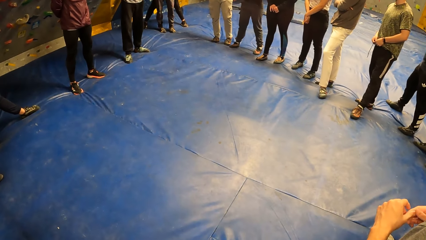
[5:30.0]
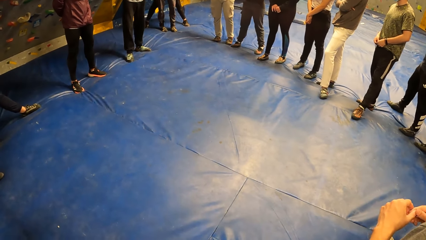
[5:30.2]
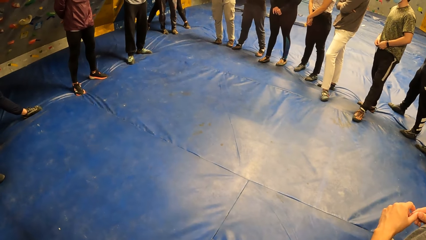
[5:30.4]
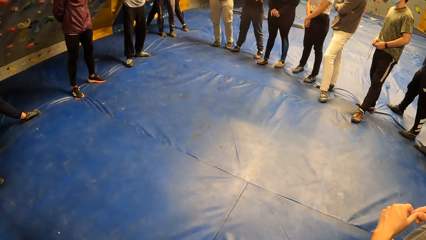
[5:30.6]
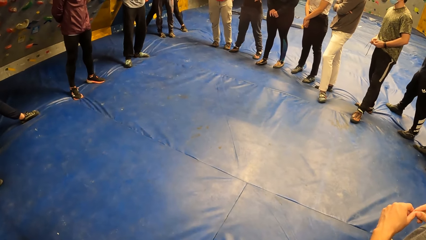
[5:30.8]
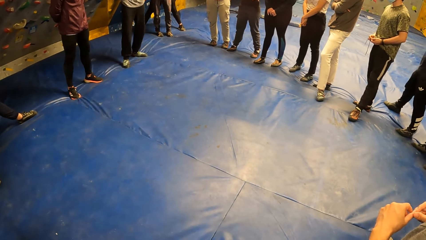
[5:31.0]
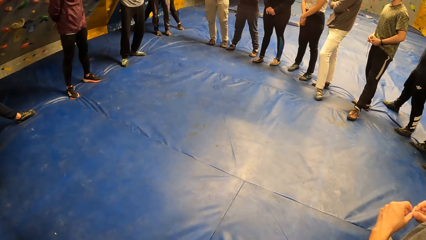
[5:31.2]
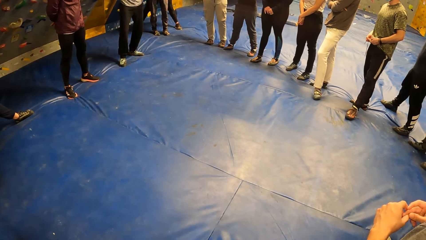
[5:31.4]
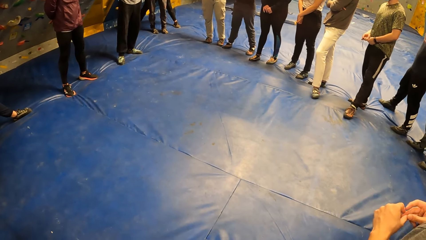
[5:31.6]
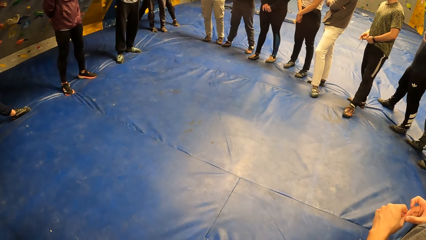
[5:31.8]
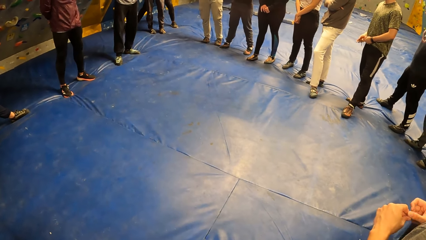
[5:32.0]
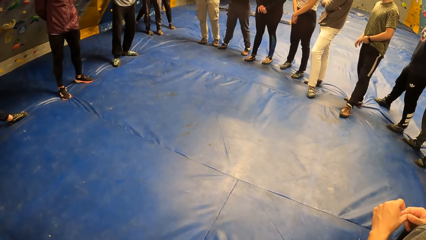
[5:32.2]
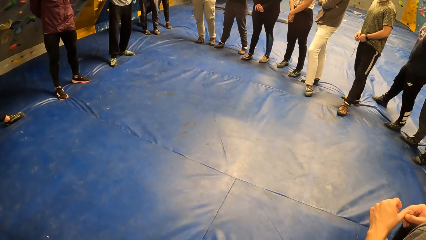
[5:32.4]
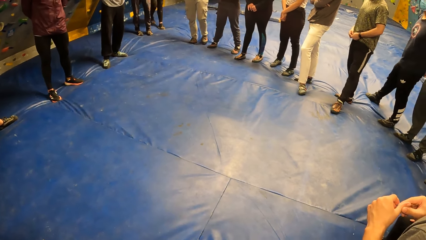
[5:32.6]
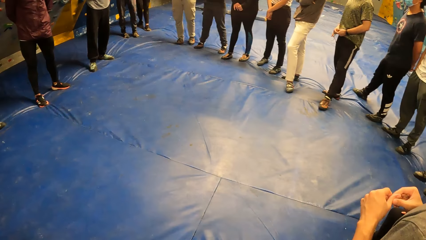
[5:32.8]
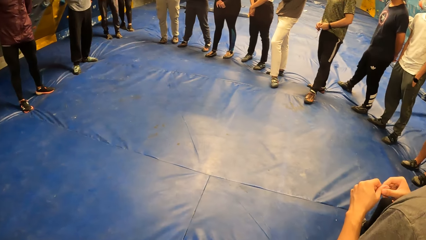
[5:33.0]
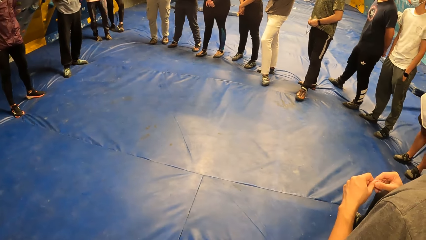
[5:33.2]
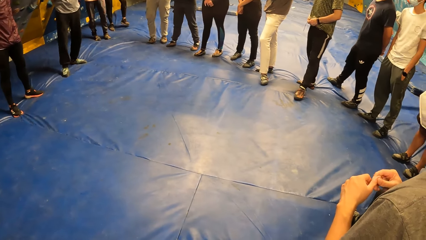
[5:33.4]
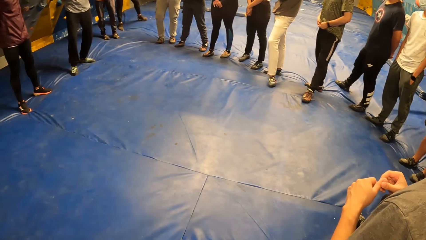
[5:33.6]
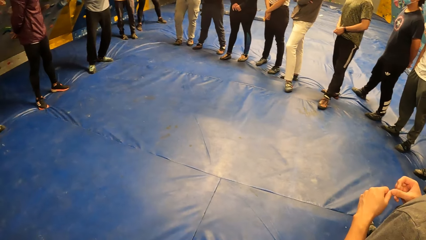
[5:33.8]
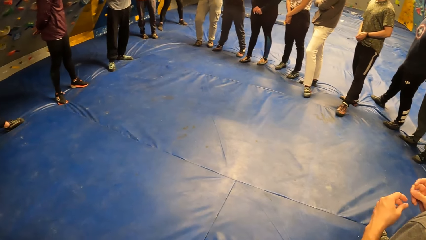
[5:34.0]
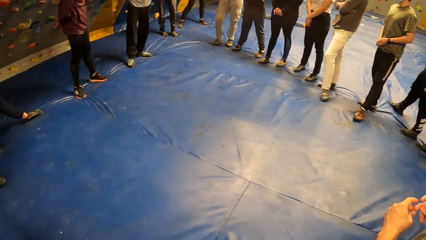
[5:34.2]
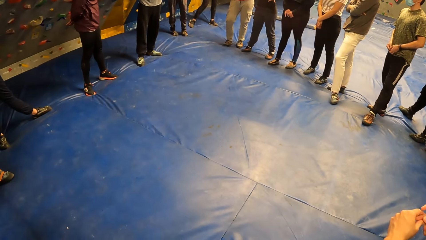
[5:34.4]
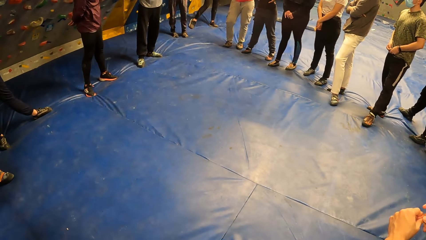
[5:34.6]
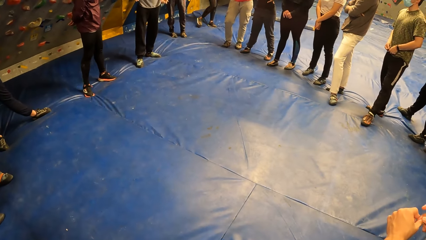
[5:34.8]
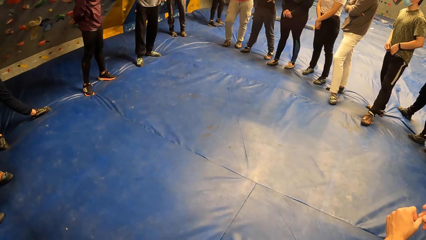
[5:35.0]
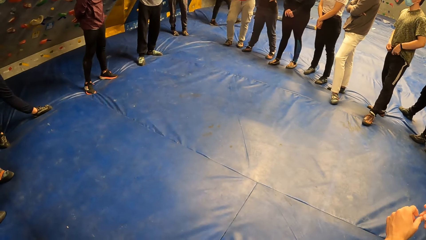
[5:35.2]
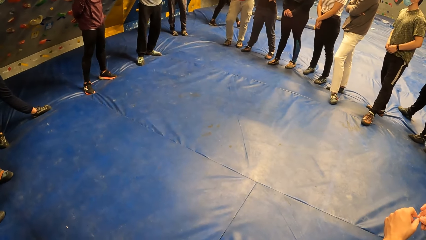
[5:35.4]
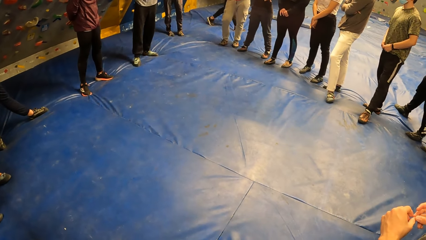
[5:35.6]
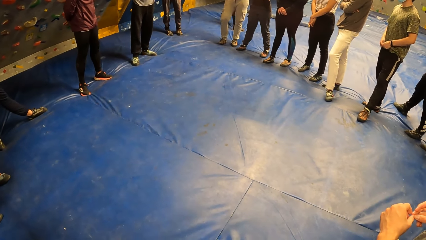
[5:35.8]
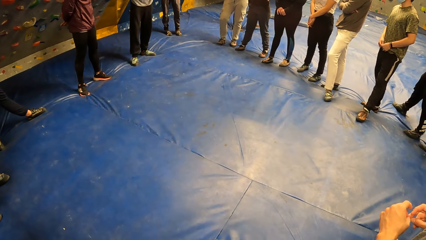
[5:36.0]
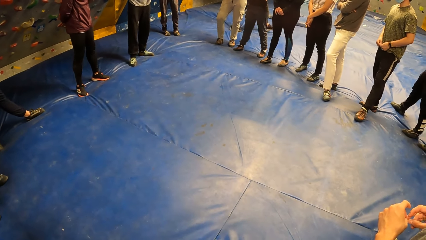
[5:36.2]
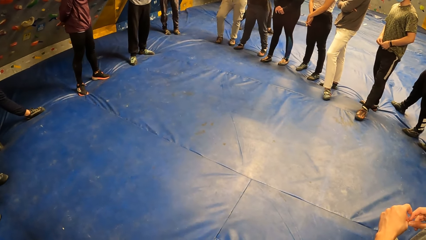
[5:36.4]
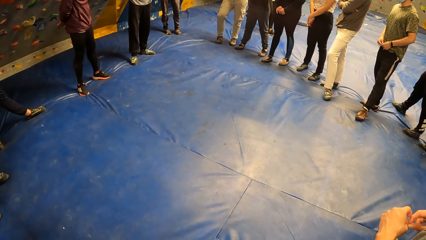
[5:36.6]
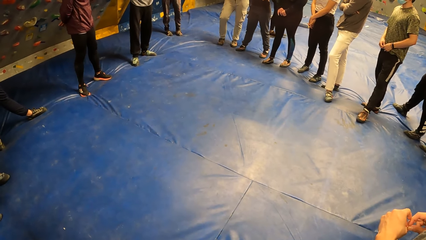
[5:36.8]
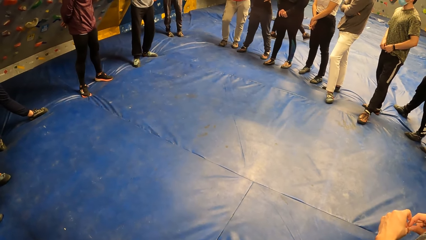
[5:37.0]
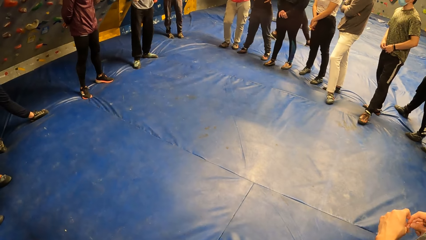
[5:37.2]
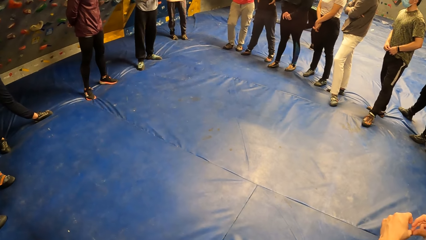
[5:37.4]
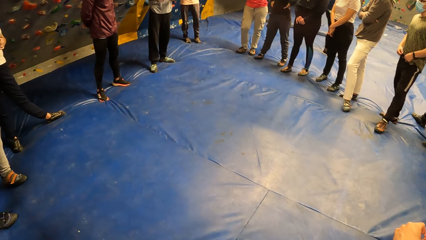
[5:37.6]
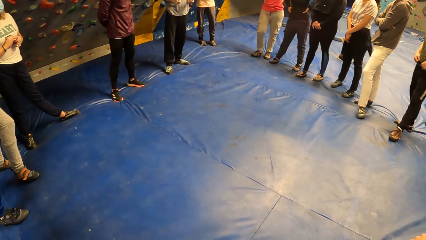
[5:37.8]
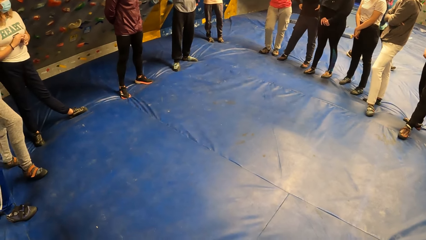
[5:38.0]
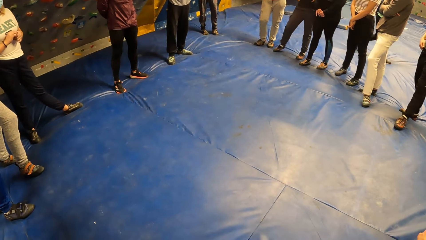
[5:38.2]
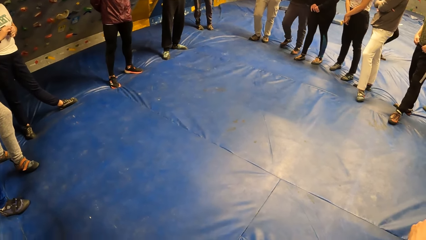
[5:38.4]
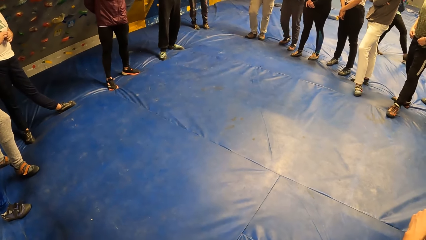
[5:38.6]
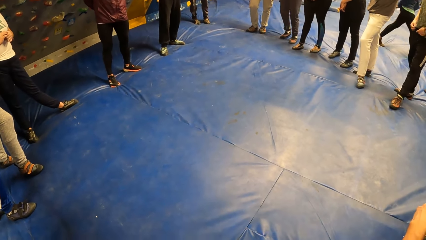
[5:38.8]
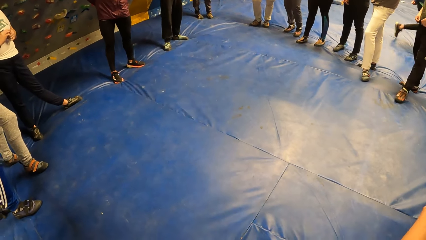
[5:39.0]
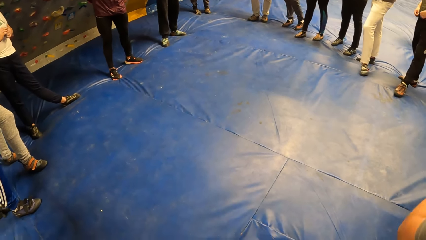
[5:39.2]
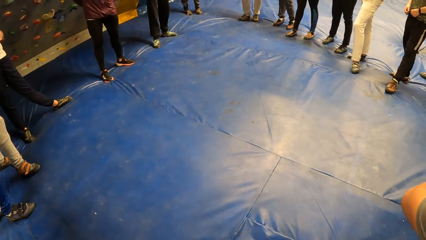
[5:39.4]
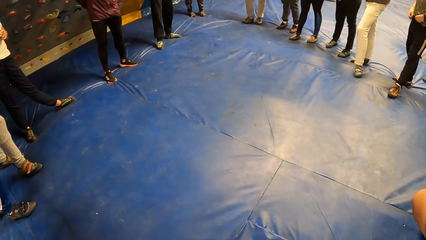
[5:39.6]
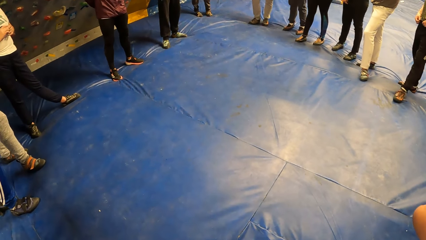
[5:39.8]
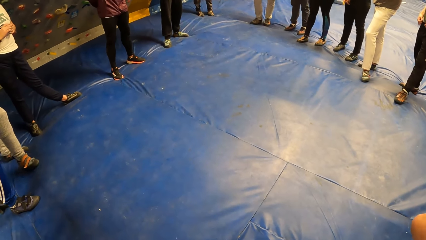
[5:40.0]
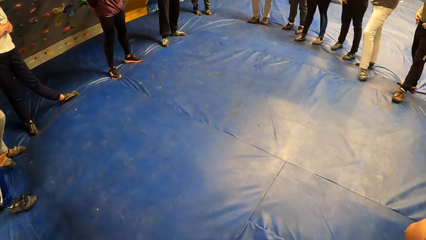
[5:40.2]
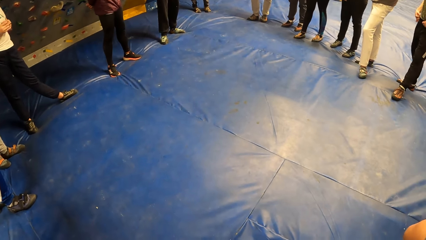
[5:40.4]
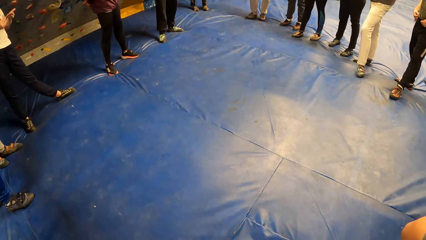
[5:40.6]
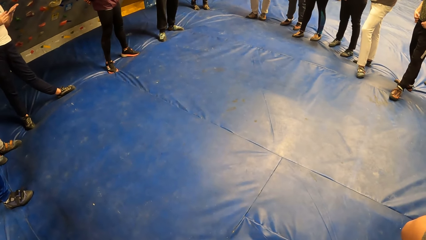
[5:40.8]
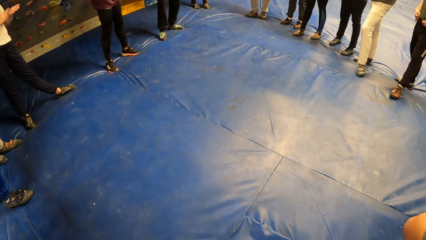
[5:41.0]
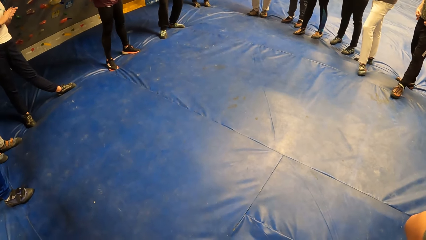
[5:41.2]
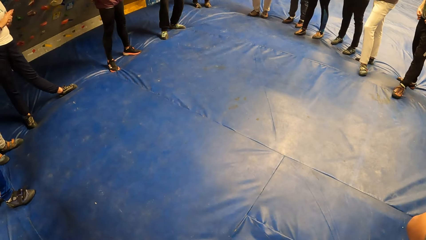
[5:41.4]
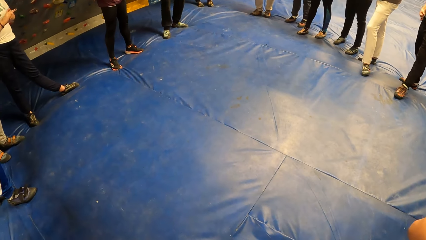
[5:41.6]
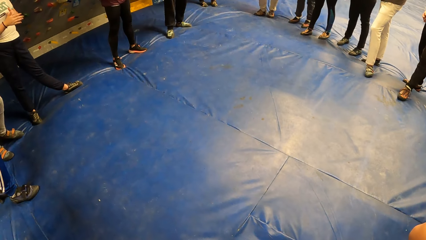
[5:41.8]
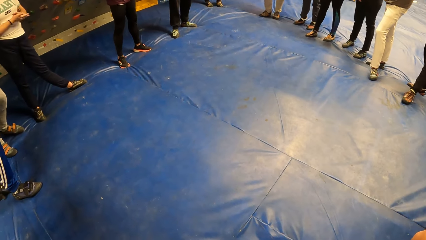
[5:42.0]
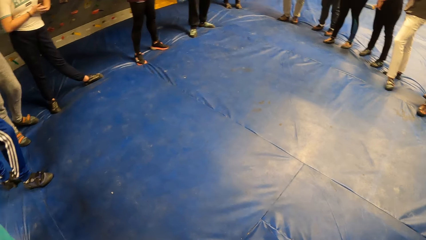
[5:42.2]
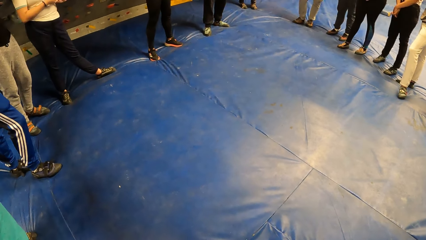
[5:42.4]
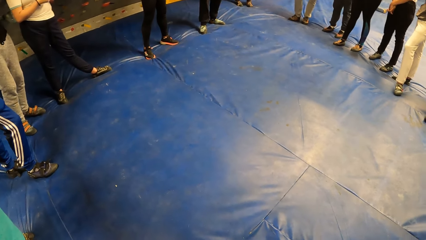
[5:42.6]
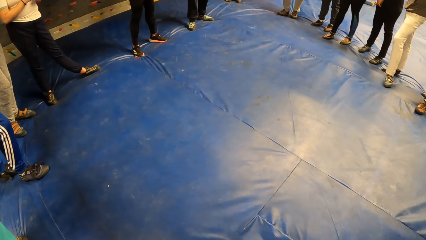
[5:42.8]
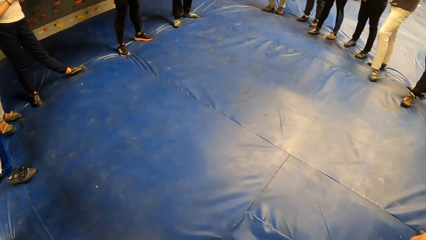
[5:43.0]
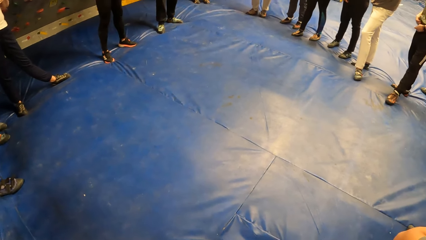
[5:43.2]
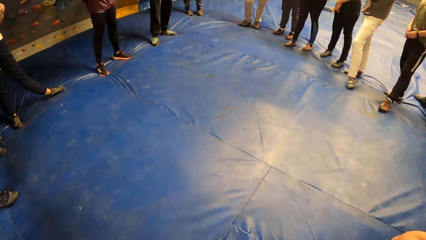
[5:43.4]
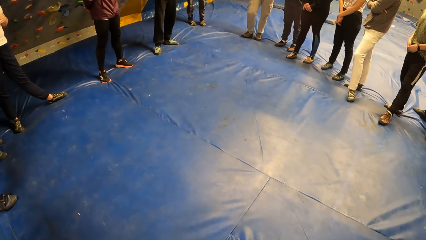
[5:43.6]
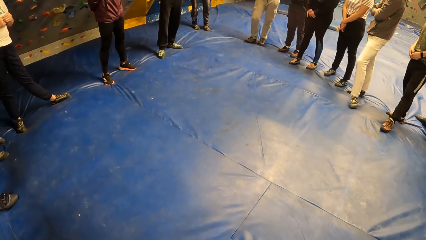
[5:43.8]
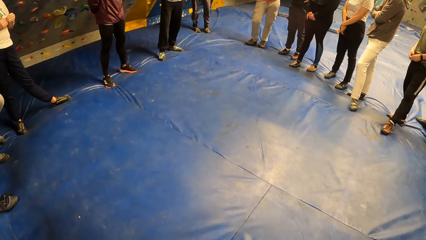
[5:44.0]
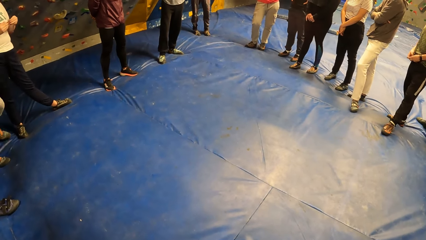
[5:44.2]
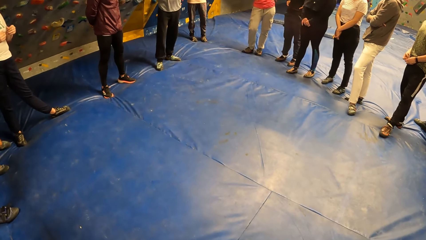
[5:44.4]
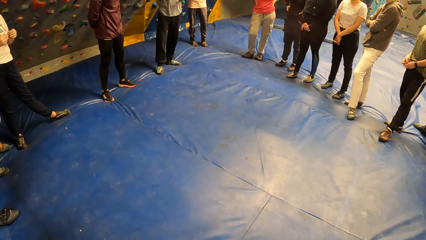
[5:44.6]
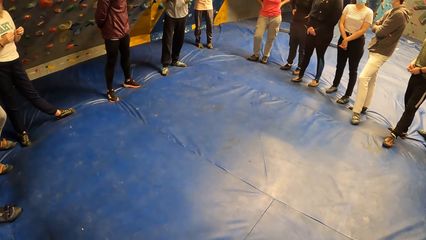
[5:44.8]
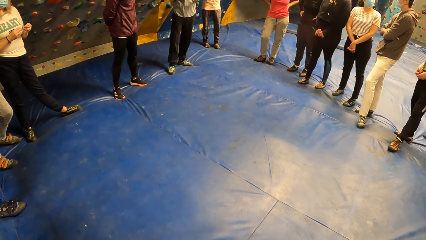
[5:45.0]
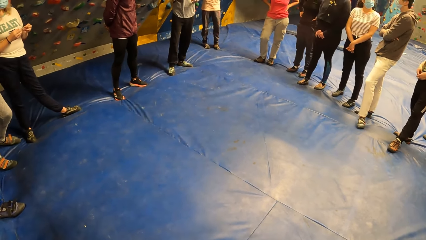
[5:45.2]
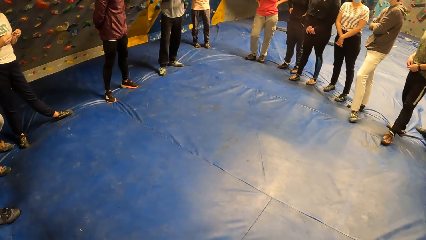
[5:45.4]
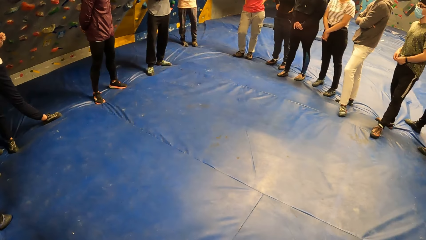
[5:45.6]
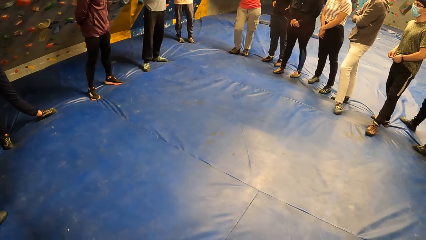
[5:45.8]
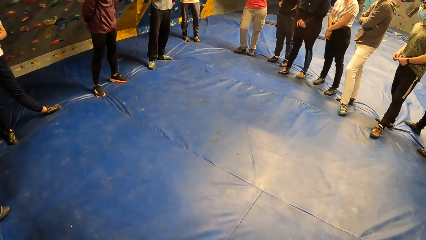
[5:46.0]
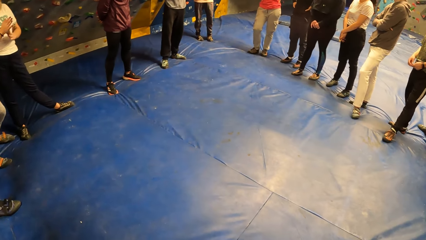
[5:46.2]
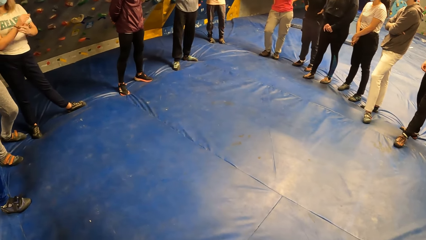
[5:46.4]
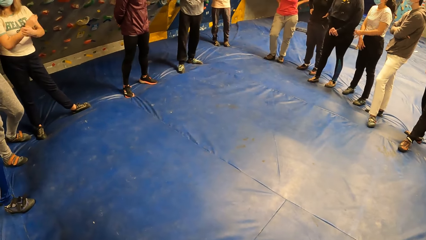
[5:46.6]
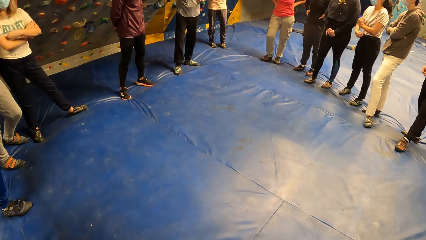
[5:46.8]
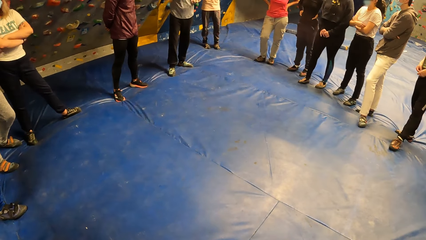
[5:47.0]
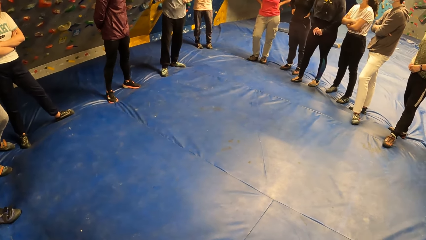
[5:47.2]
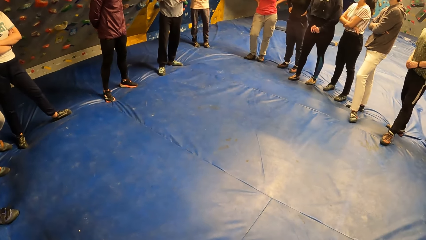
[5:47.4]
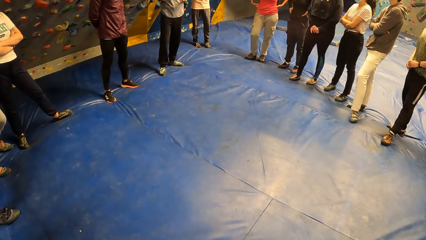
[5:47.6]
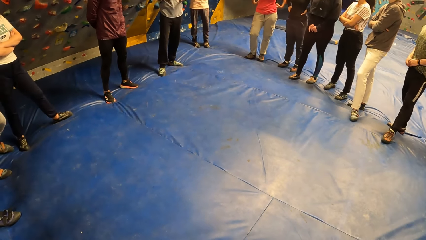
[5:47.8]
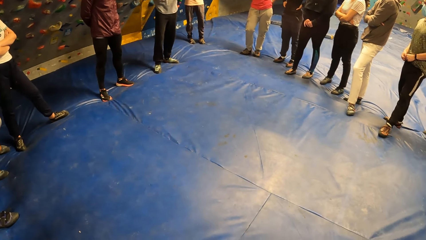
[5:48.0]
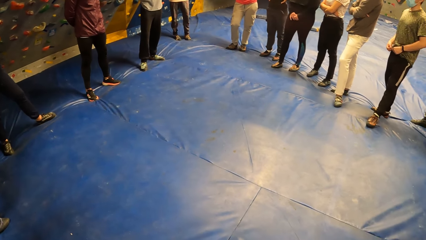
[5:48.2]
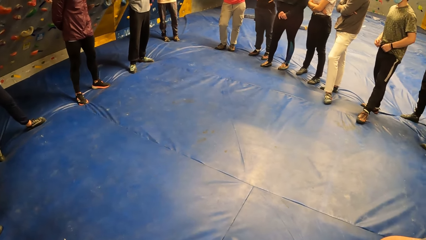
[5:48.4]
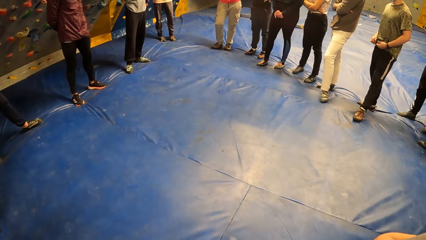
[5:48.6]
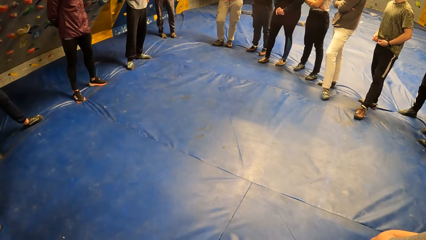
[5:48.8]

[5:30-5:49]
A man walks on the floor. Several men stand on the floor. Three women stand on the floor. The woman folds both hands in the sports complex.
